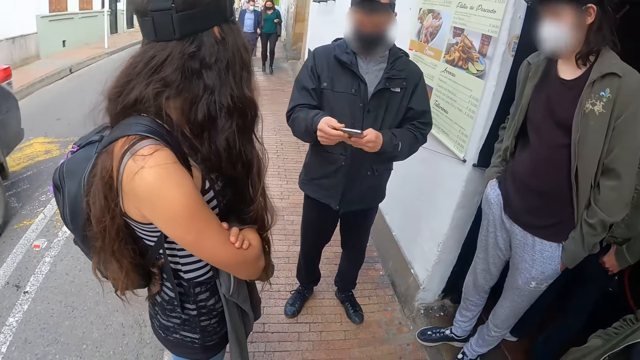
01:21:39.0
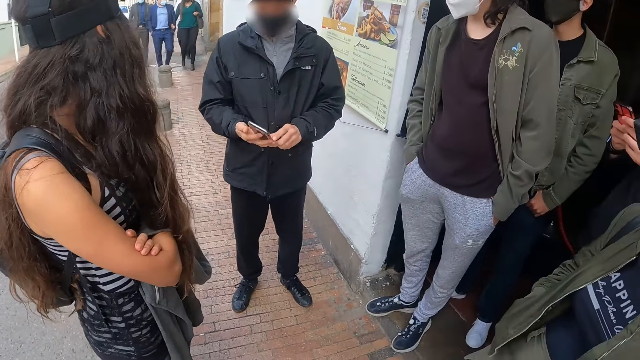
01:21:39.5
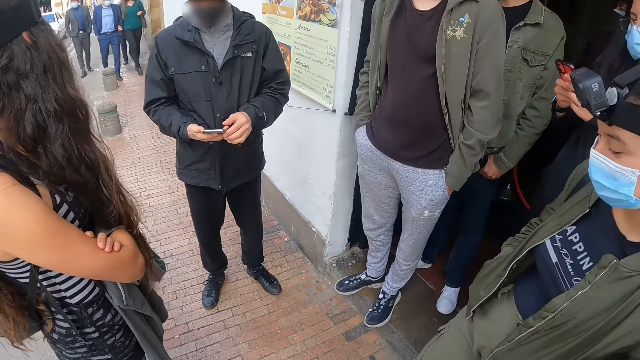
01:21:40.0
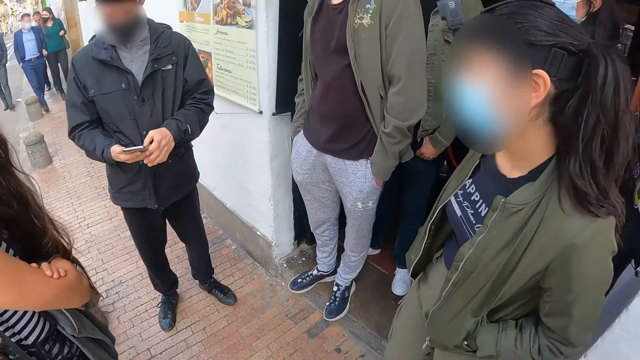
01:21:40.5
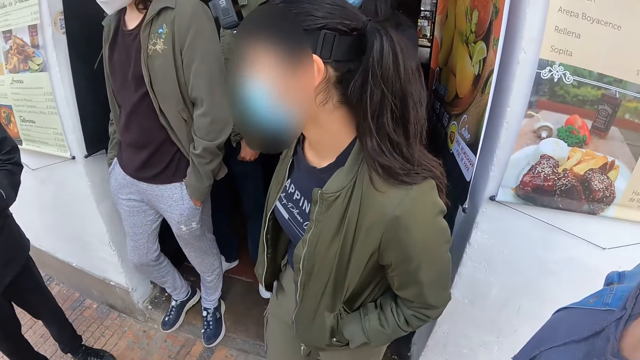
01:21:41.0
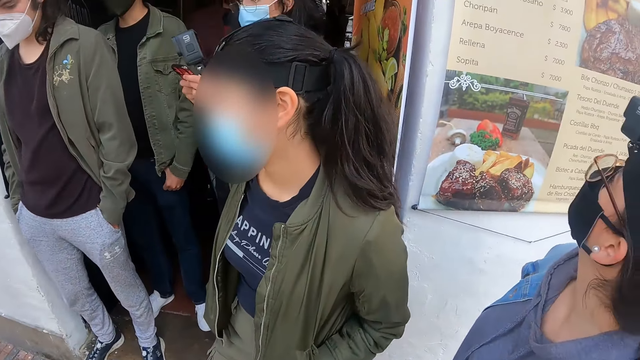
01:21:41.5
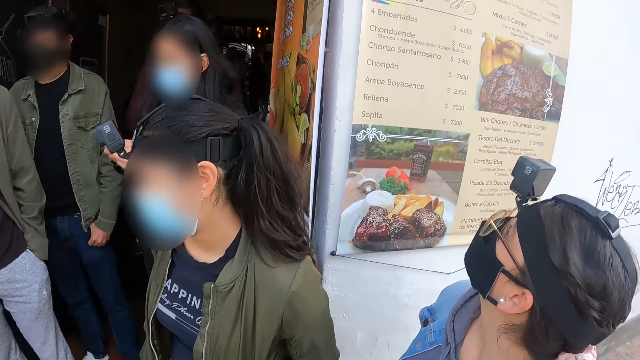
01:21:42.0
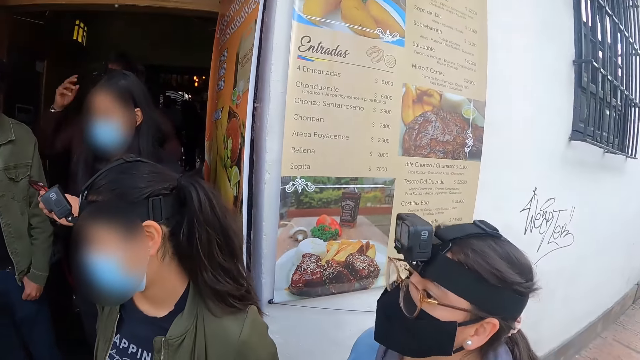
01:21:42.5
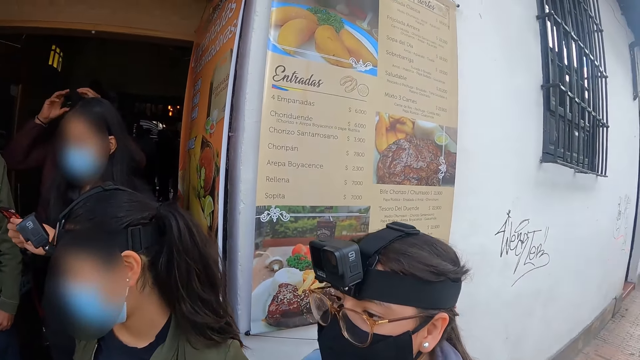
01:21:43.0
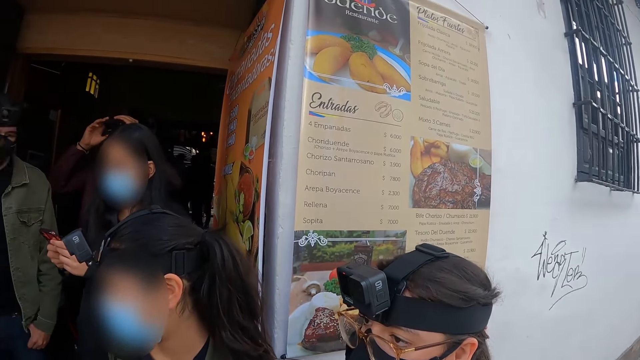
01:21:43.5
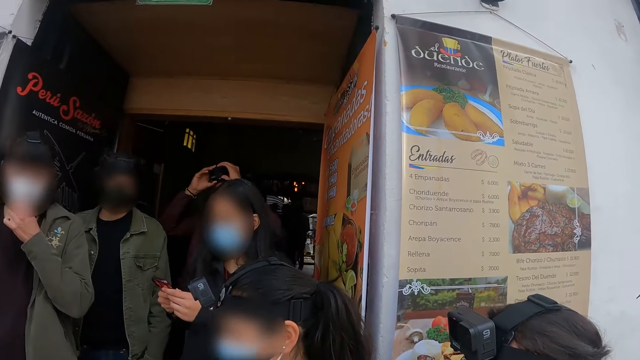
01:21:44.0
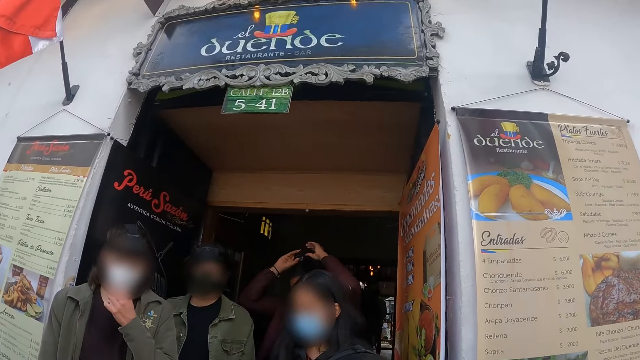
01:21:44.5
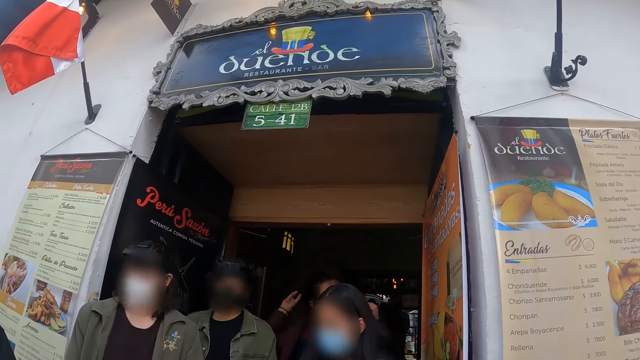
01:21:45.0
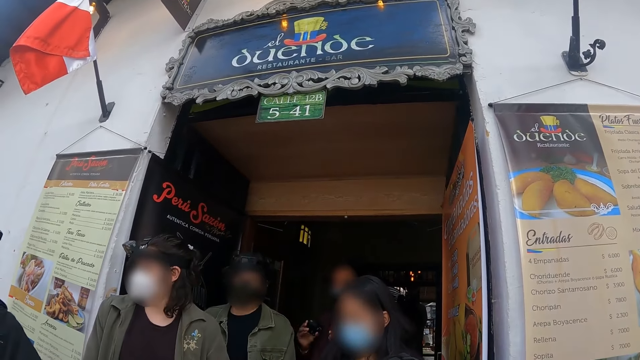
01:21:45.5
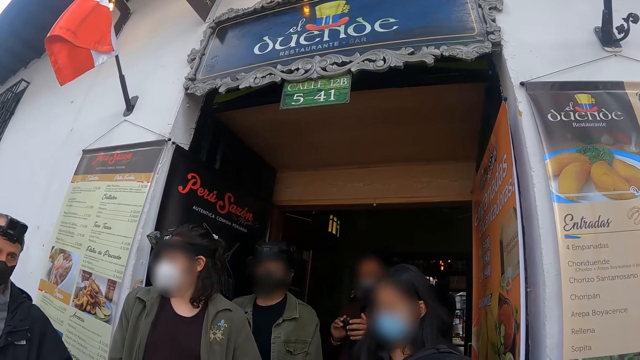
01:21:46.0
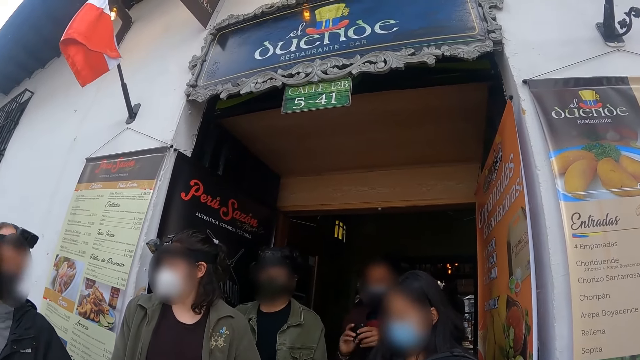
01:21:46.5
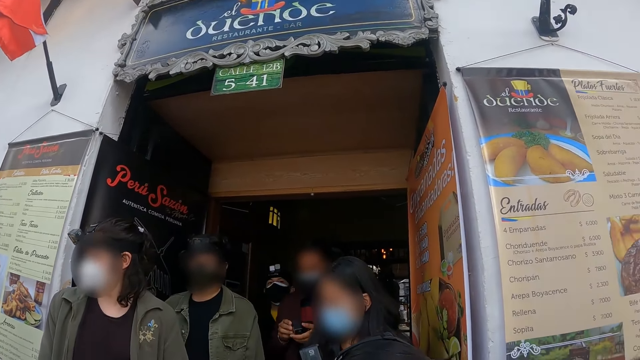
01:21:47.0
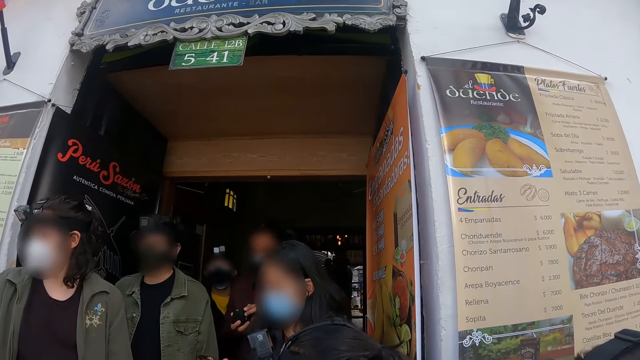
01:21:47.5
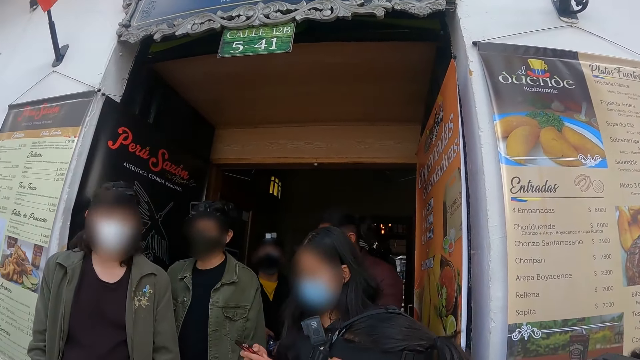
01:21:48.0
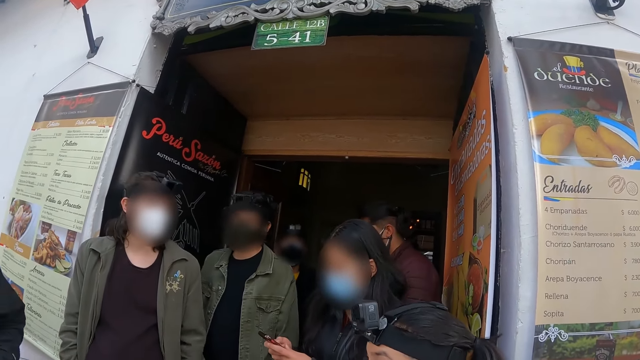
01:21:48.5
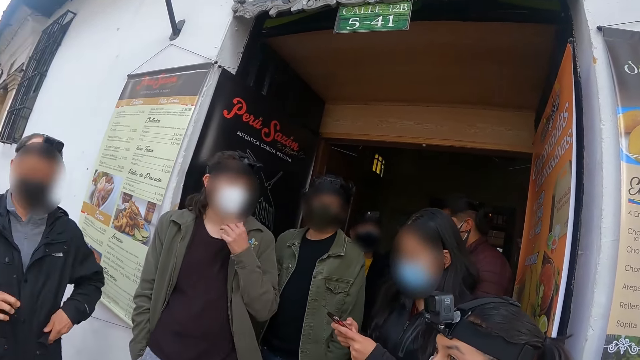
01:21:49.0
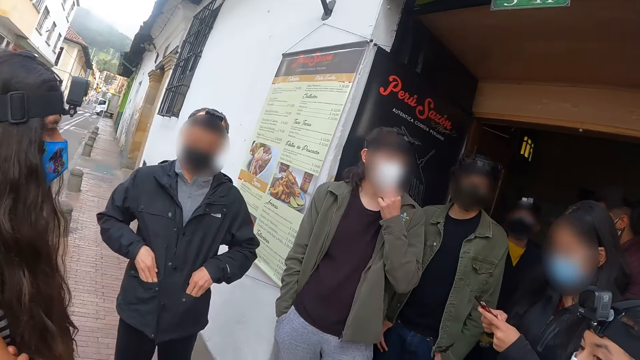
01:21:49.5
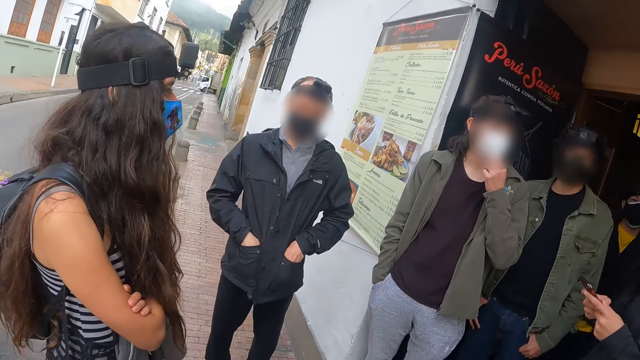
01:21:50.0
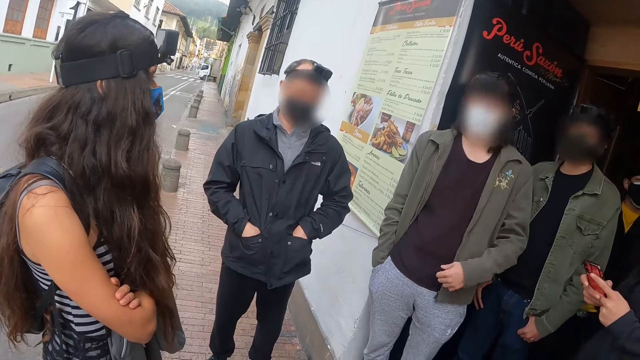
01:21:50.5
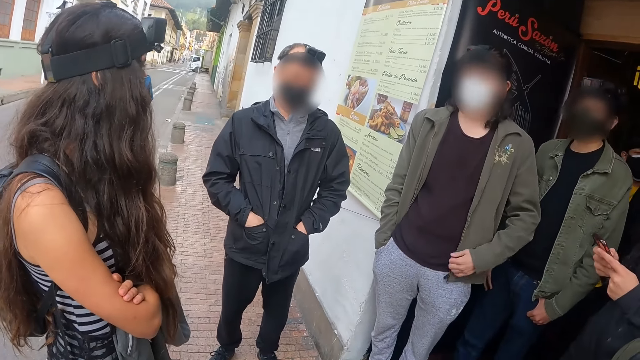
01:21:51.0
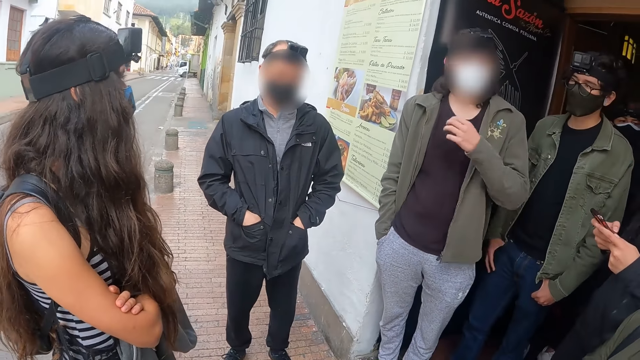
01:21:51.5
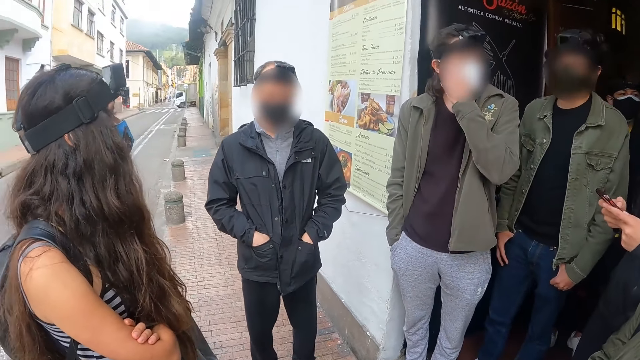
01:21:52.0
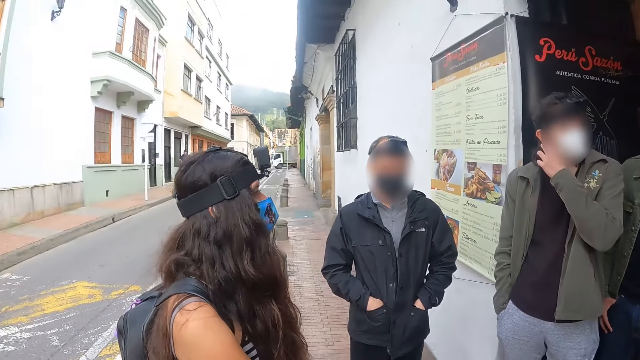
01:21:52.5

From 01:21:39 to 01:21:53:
A person uses a phone. The camera wearer looks around. Another person operates her phone.

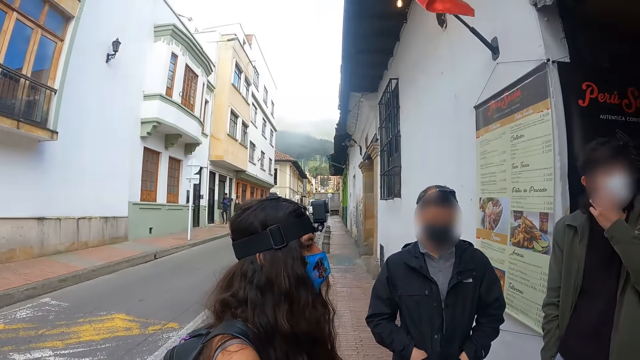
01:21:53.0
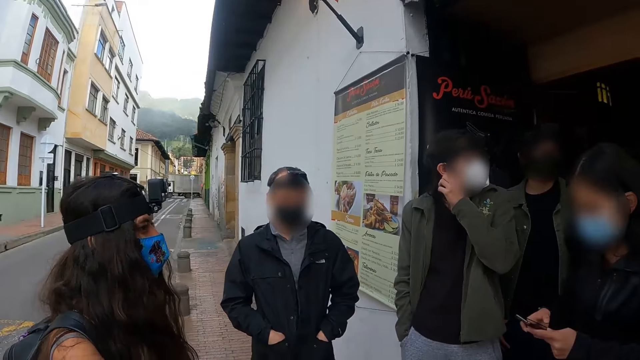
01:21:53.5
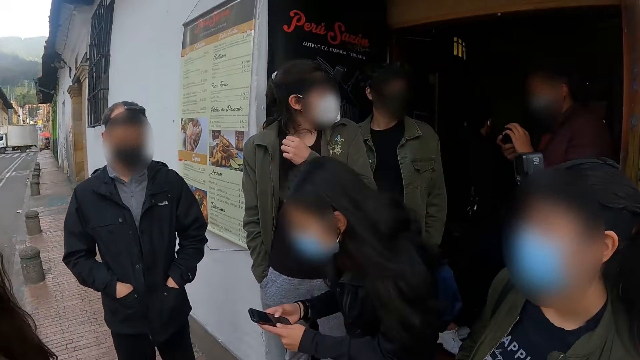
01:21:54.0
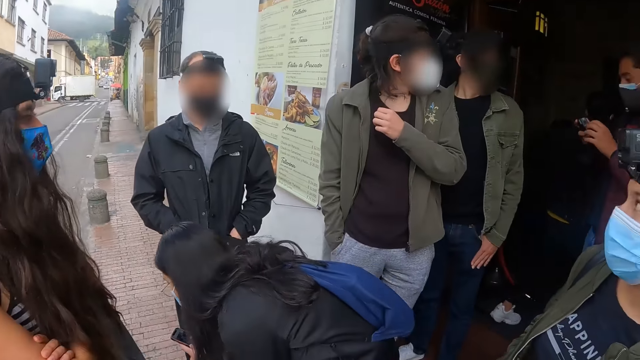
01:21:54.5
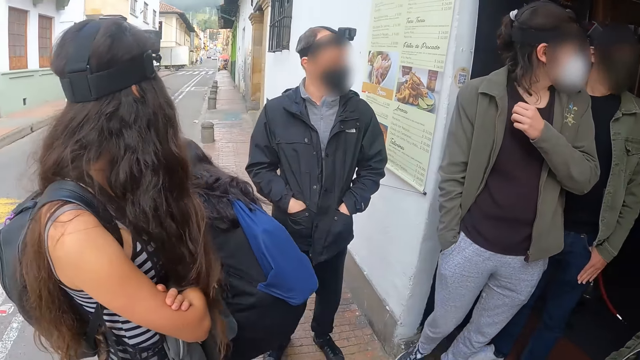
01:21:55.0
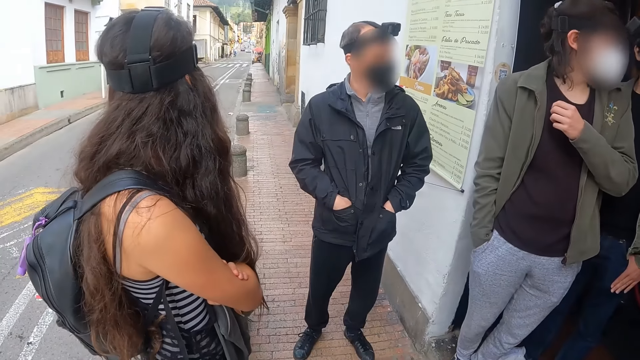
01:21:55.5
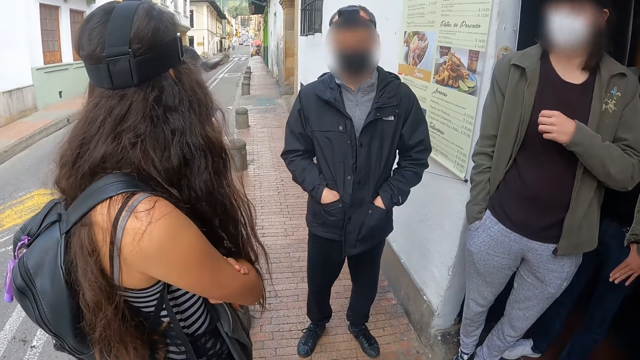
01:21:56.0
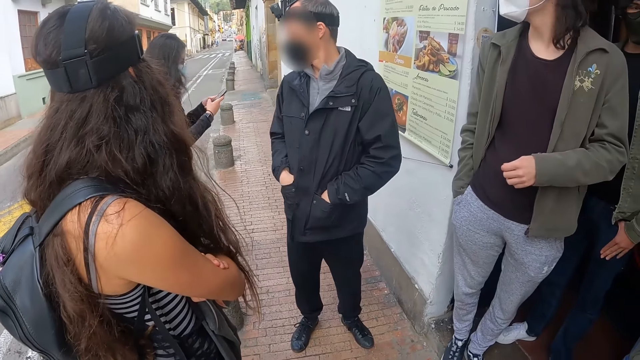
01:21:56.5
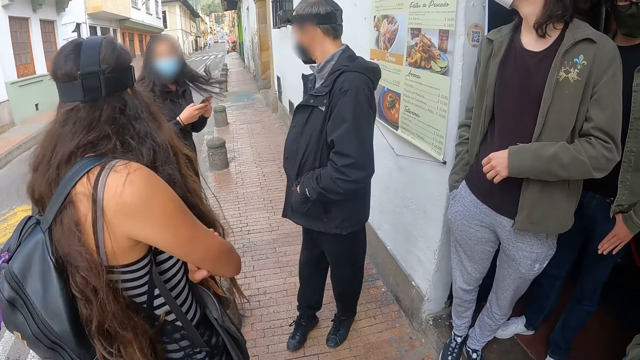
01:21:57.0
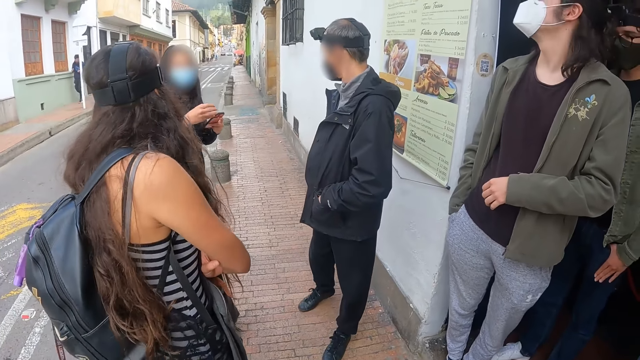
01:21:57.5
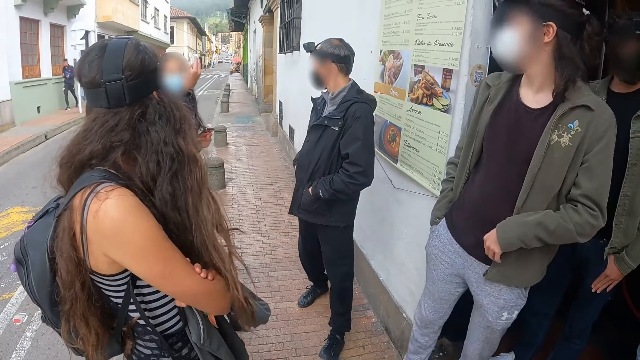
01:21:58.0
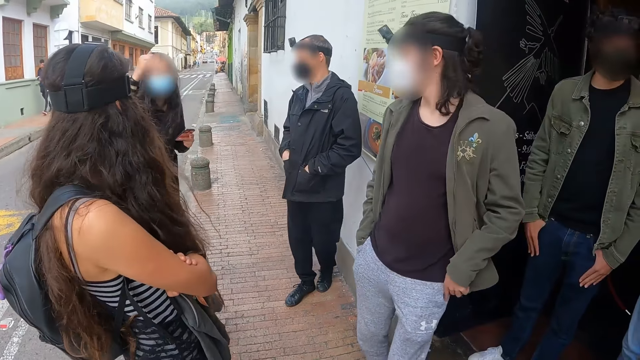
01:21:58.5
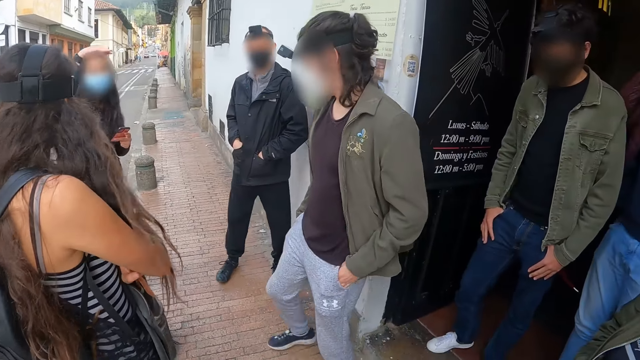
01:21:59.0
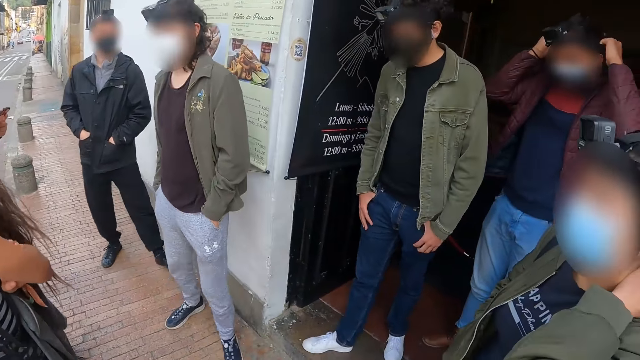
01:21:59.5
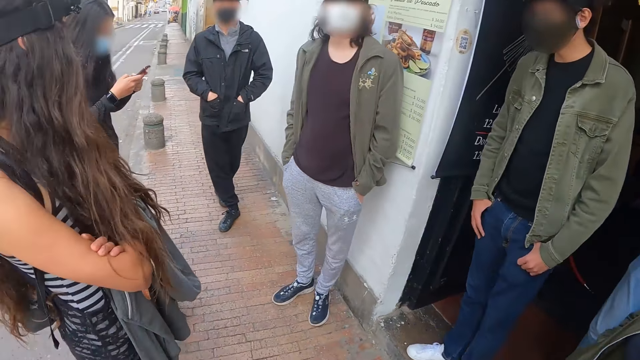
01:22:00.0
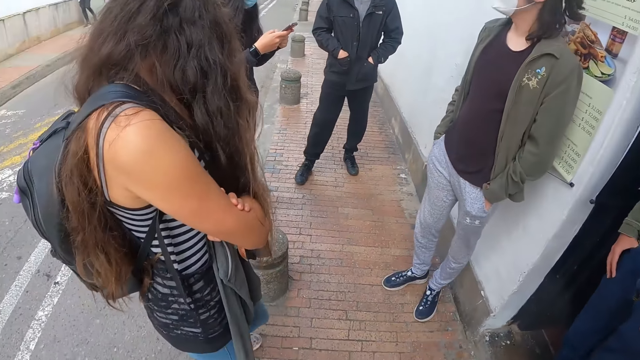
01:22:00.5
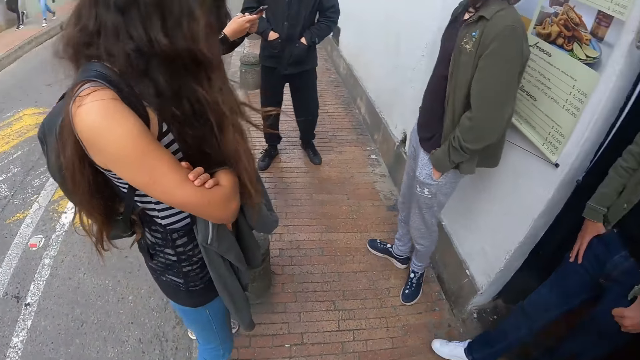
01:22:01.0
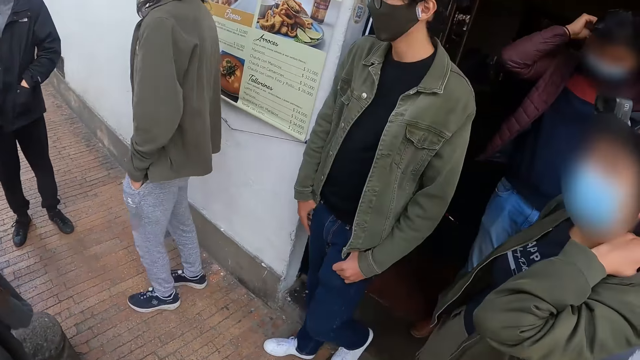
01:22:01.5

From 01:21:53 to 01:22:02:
A person moves around. Another person interacts with the first person. The other person moves around.
